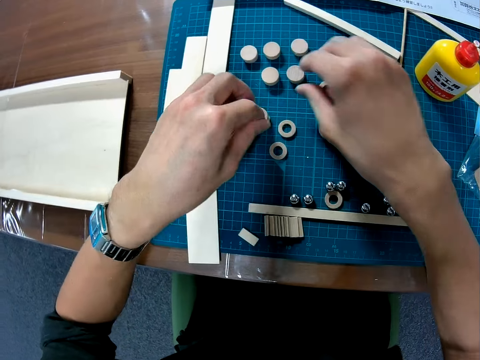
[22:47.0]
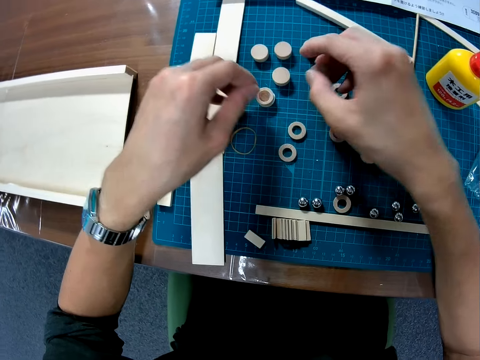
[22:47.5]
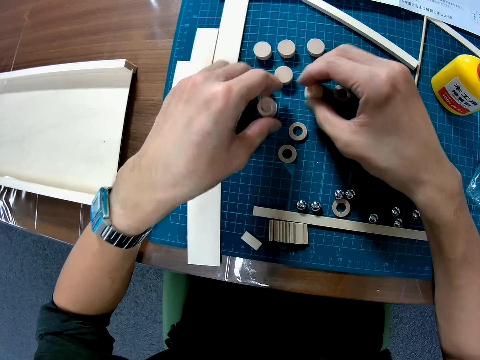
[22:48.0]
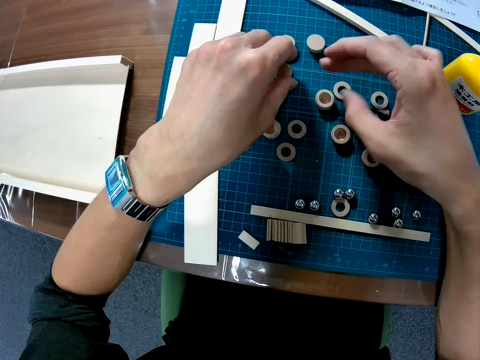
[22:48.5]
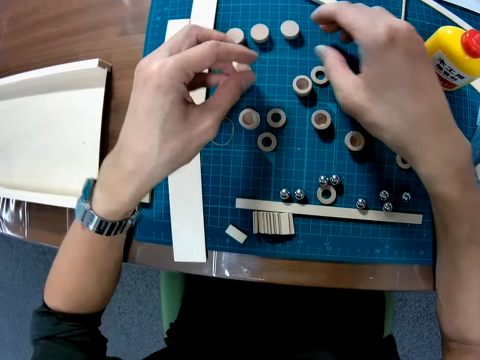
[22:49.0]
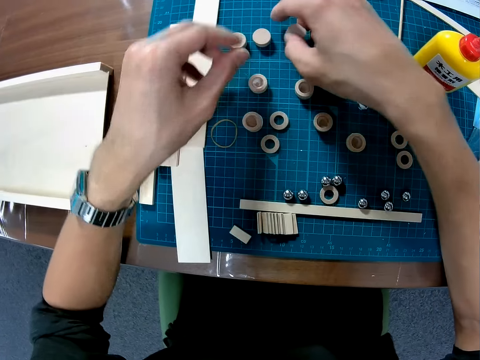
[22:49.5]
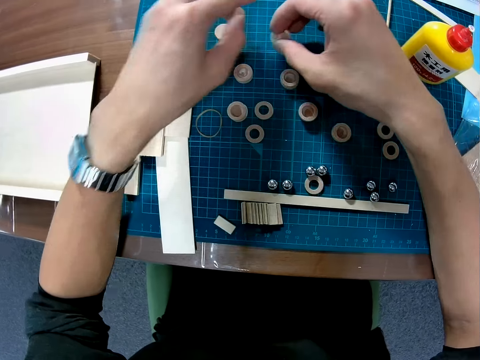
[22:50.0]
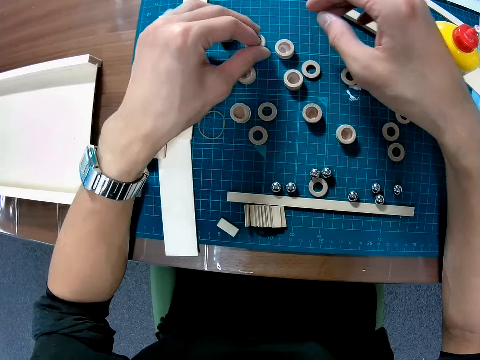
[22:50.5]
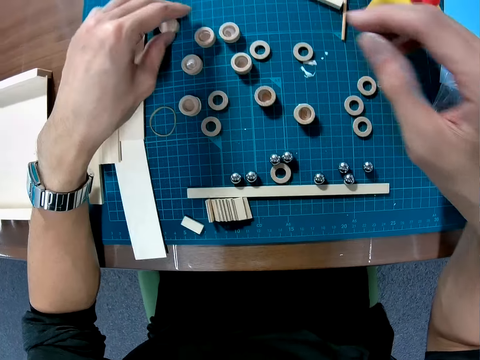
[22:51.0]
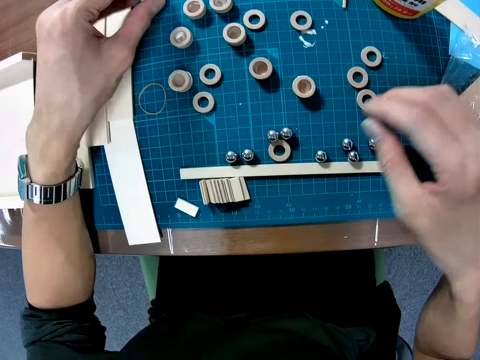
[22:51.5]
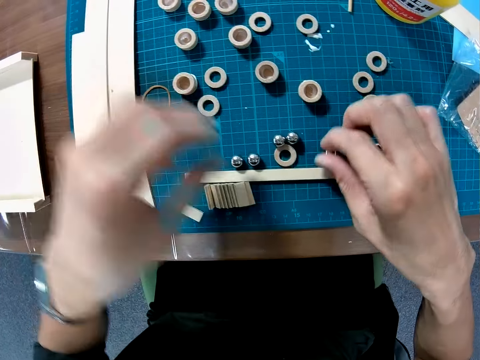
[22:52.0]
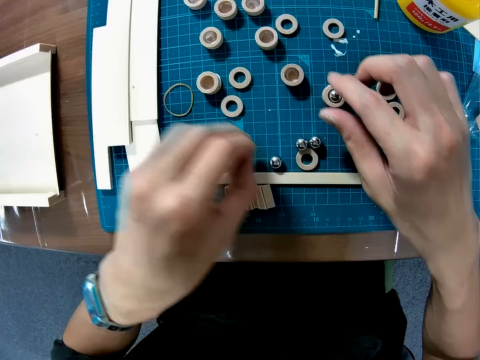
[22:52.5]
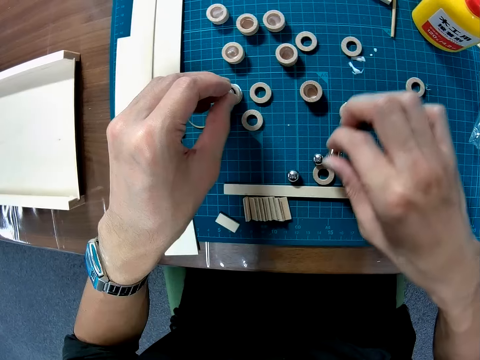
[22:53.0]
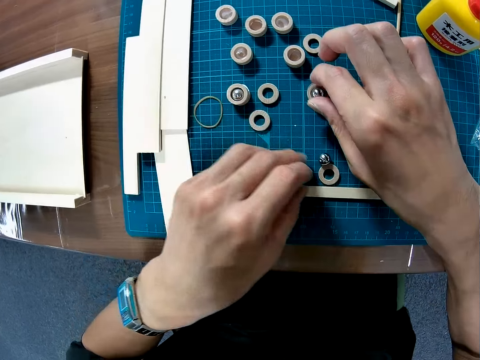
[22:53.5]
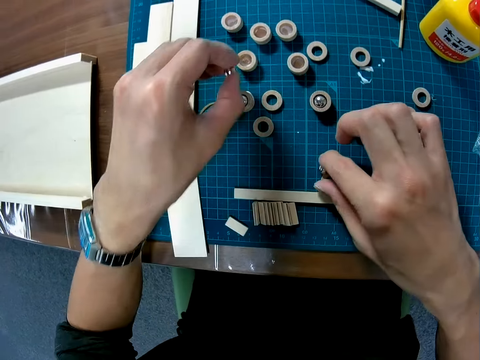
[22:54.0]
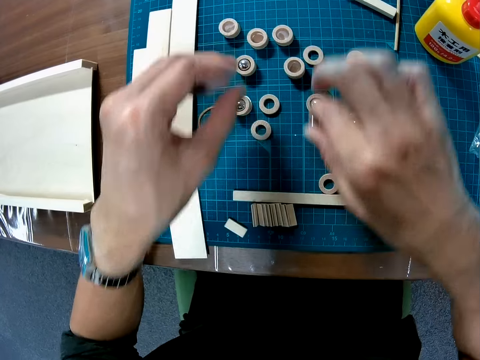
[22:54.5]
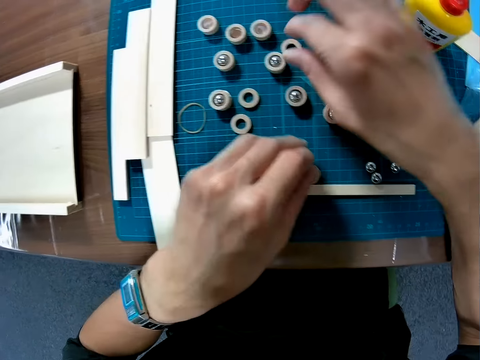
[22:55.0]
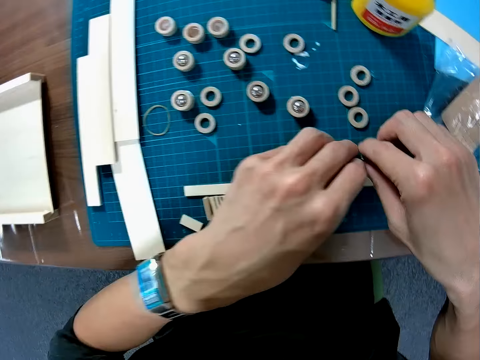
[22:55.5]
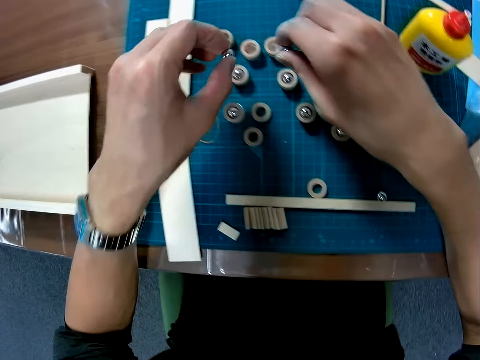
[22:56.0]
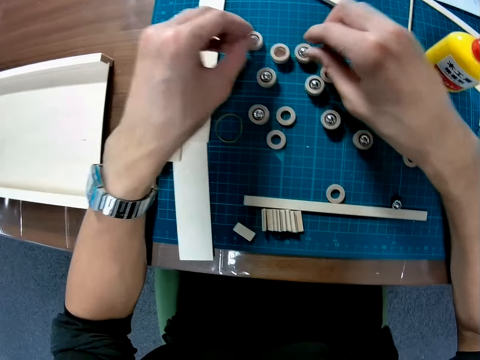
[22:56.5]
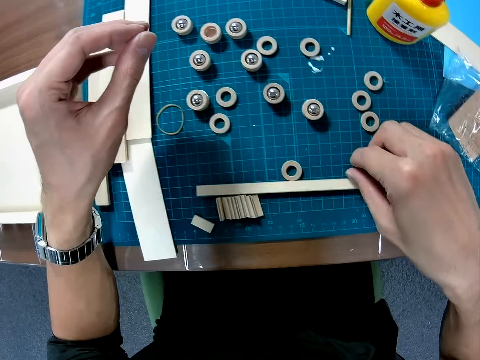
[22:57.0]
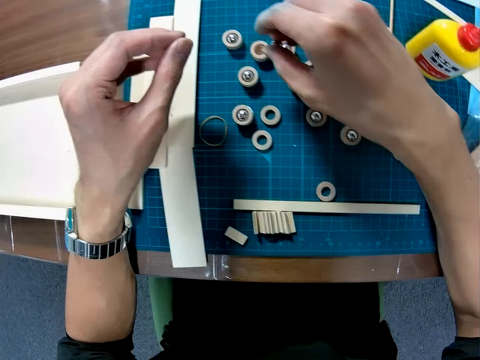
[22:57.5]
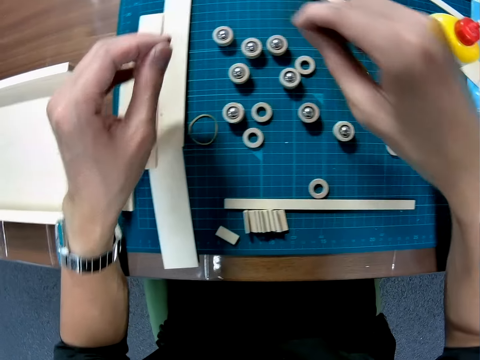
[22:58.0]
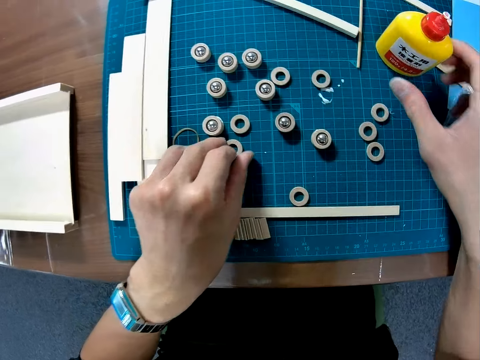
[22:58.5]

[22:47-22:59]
The camera wearer drops the wood on the table. They turn a wood upside down. They move a wood on the table. They turn another wood upside down repeatedly. They pick up a small silver ball on the table. They pick up another small silver ball on the table. They drop the small silver ball in another wood. They do it again. They pick up another small silver ball on the table. They drop the small silver ball in another wood. They pick up another small silver ball on the table. They drop the small silver ball in another wood. They pick up another small silver ball on the table. They drop the small silver ball in another wood. They pick up other small silver balls on the table. They drop the small silver balls. They pick up another small silver ball on the table. They drop the small silver ball in another wood.

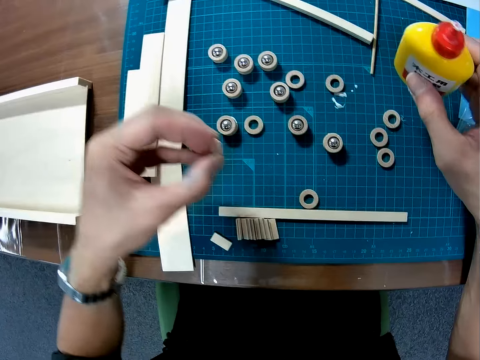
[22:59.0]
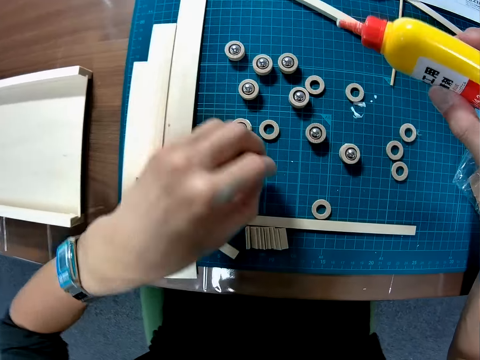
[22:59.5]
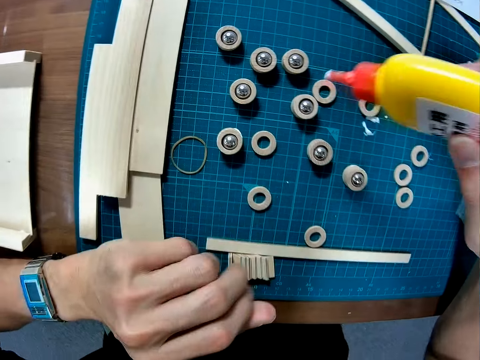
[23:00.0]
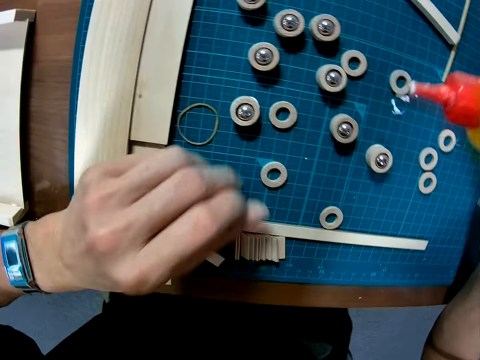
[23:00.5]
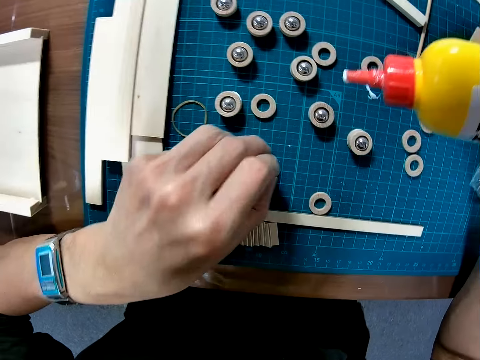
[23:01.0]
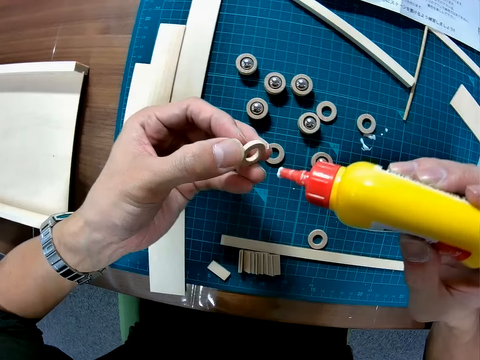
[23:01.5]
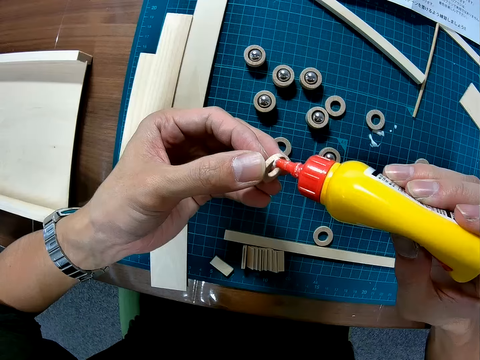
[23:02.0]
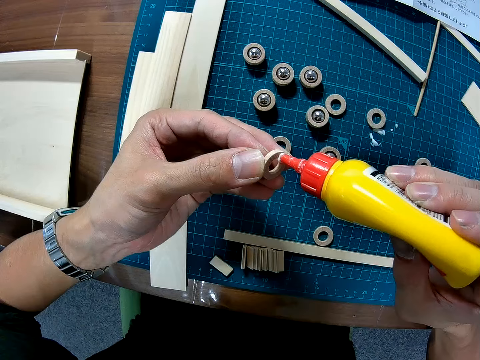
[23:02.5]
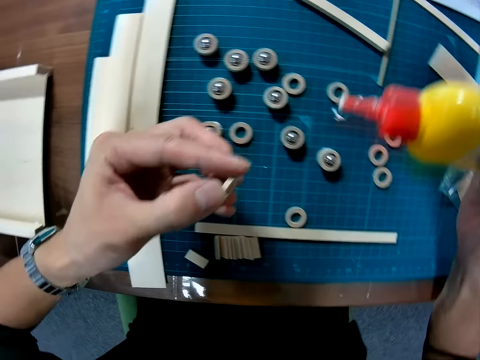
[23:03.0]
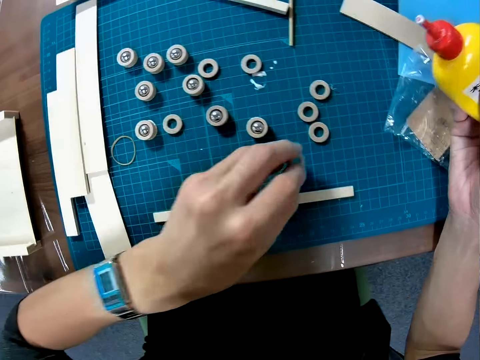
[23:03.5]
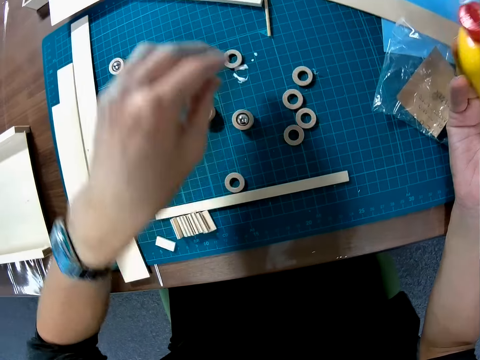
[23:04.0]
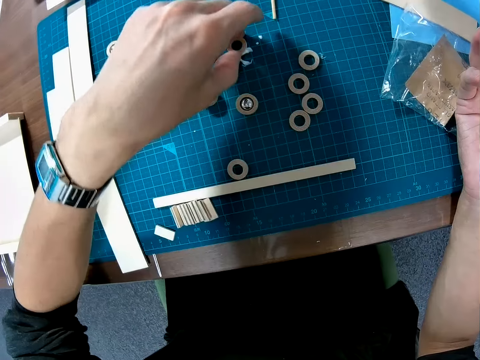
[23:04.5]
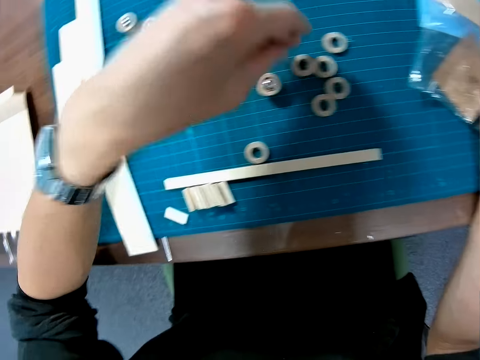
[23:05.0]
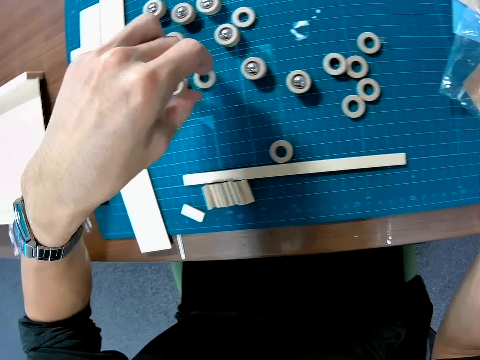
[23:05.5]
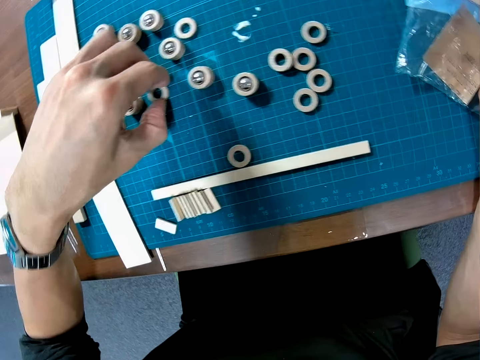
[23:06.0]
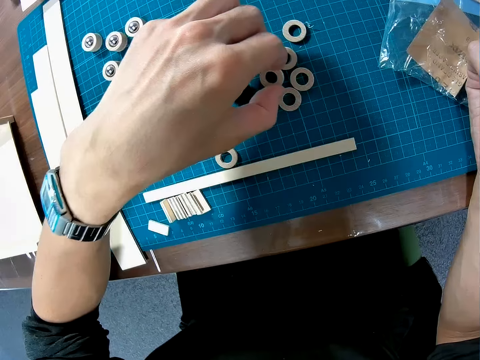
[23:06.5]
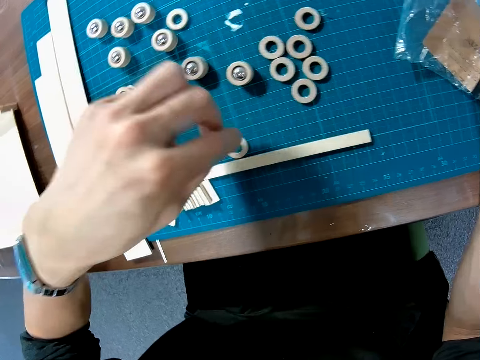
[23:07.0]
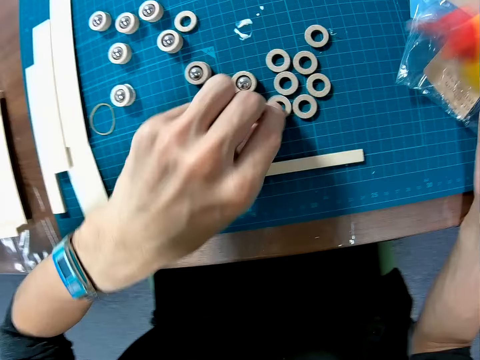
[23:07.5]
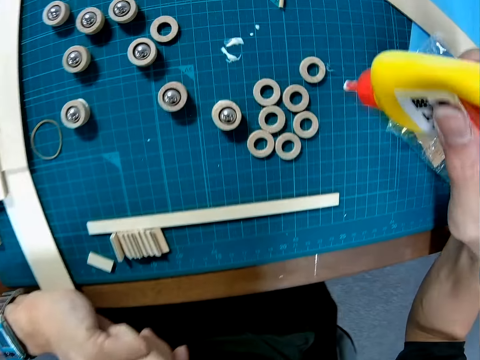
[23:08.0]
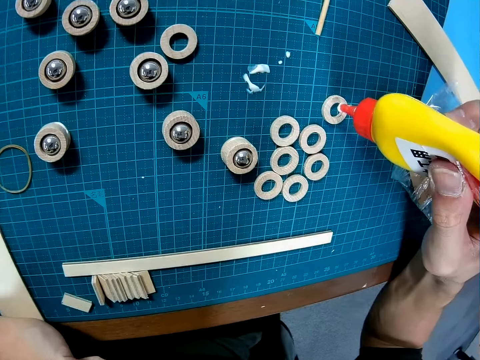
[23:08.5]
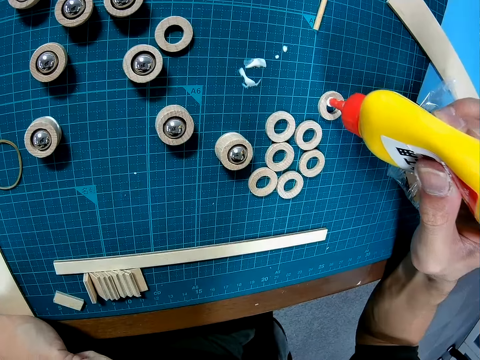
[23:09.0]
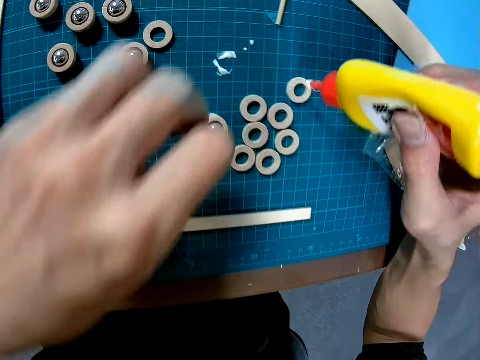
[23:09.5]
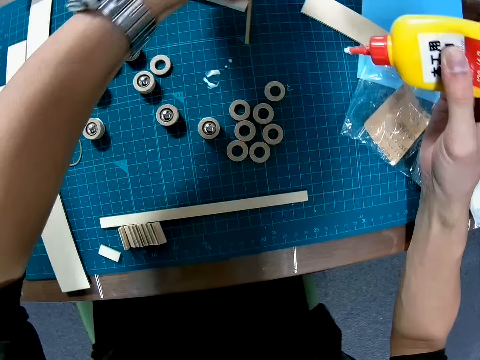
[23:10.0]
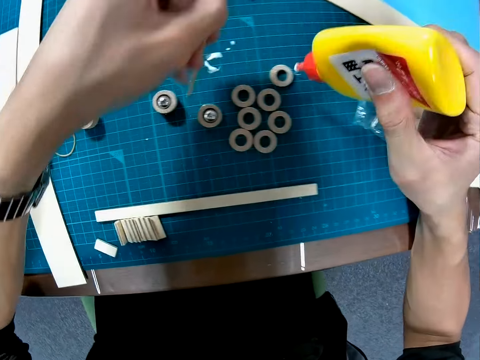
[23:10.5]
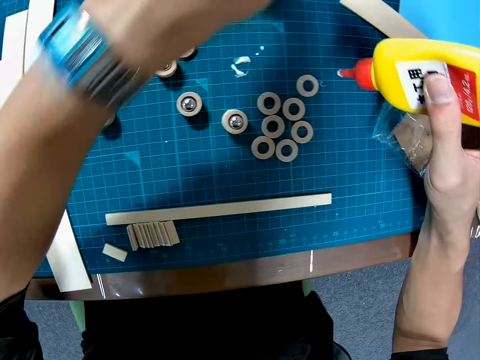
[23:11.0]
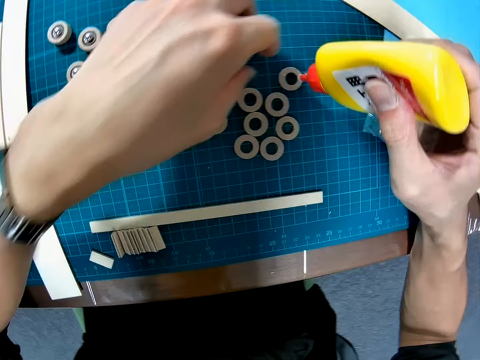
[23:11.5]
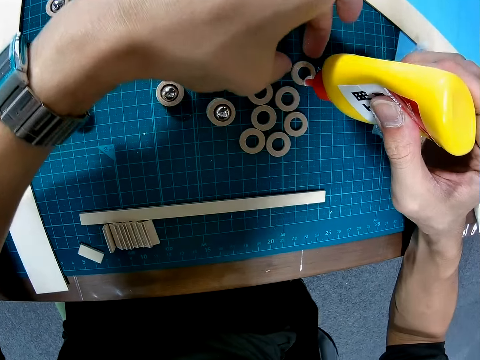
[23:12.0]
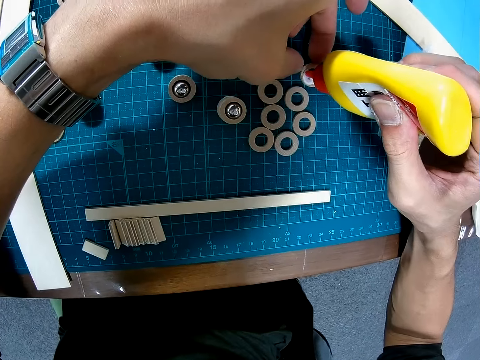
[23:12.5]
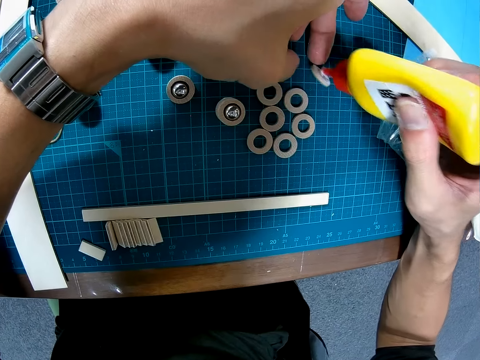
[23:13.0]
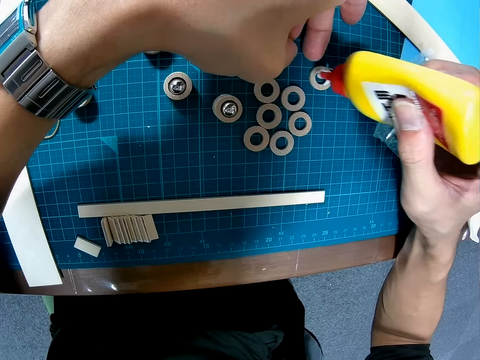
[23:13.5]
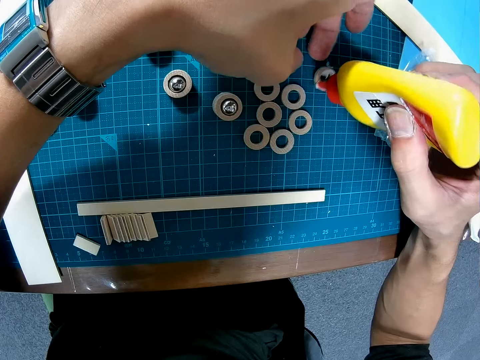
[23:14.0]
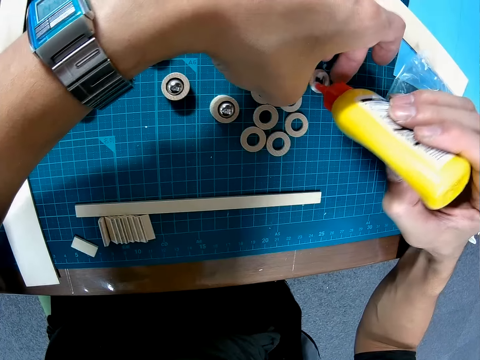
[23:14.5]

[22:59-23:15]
The camera wearer picks up glue and a small wood from the table. They drop the small wood on the table. They pick up a small wood from the table. They put glue on the small wood. They drop the small wood on the table. They move another small wood from the table repeatedly. They put glue on the small wood. They pick up a small wood with the left hand. They put glue on the small woods. They glue a piece of wood.
